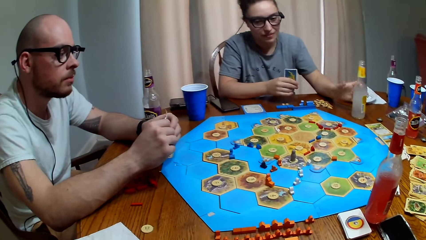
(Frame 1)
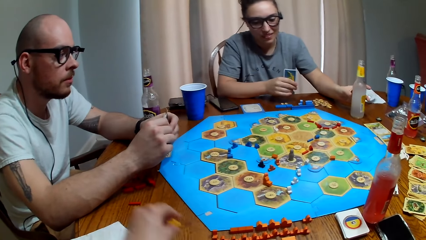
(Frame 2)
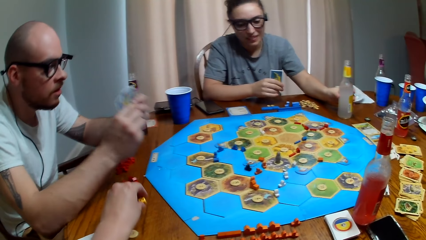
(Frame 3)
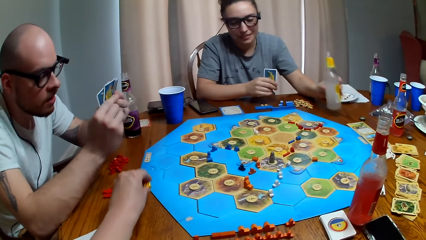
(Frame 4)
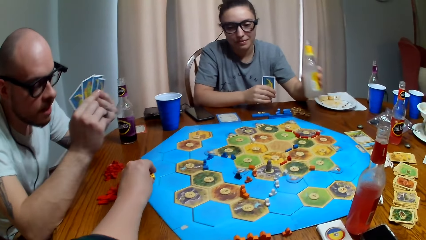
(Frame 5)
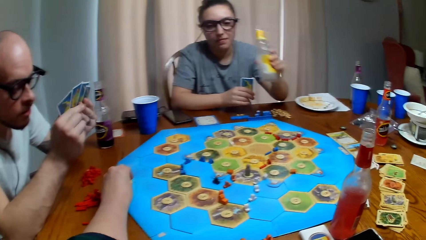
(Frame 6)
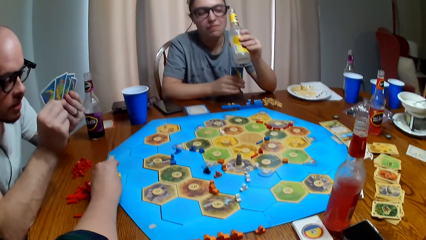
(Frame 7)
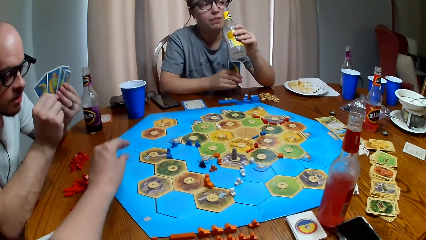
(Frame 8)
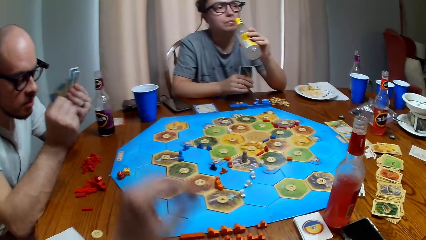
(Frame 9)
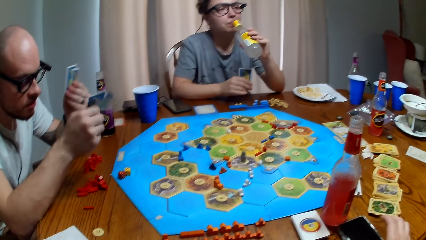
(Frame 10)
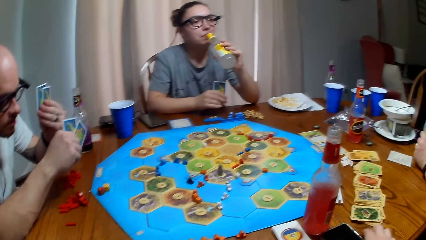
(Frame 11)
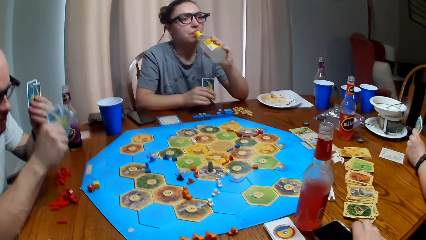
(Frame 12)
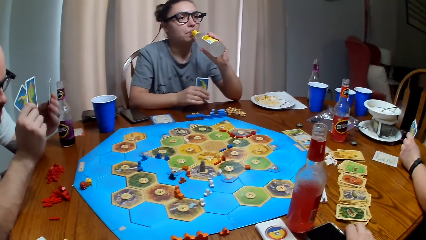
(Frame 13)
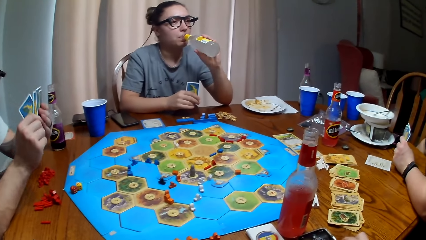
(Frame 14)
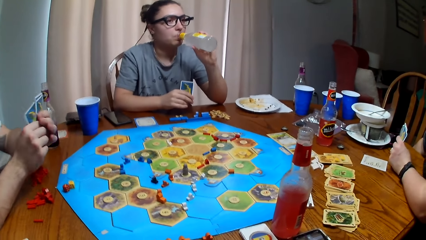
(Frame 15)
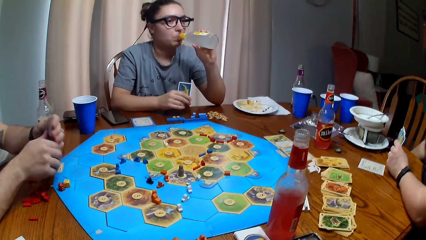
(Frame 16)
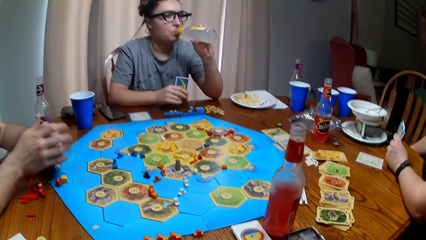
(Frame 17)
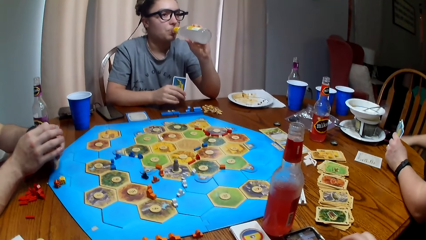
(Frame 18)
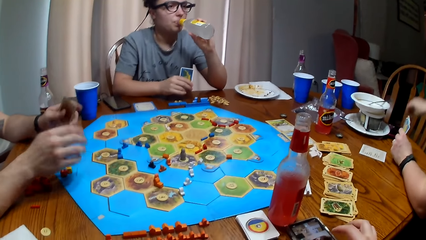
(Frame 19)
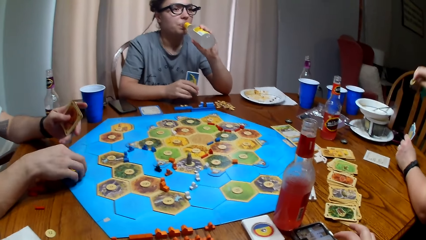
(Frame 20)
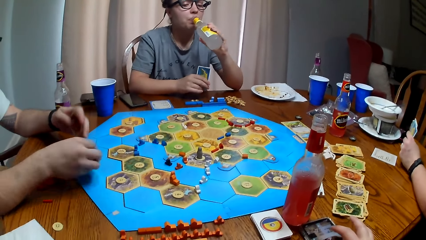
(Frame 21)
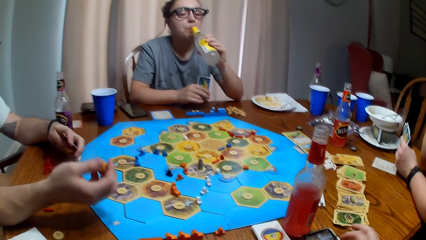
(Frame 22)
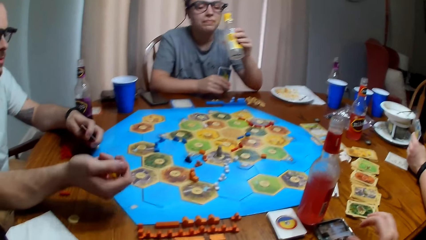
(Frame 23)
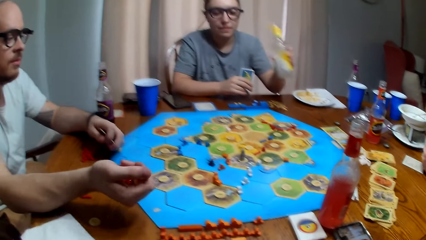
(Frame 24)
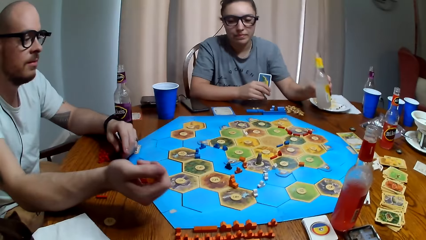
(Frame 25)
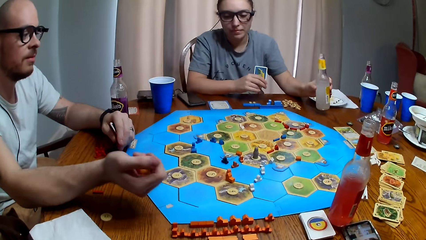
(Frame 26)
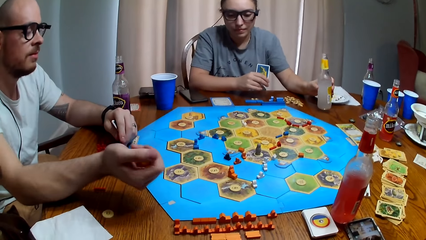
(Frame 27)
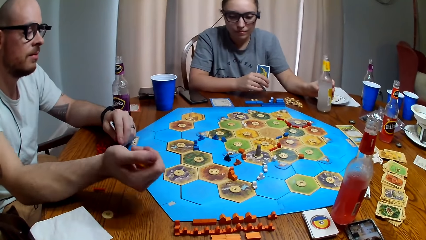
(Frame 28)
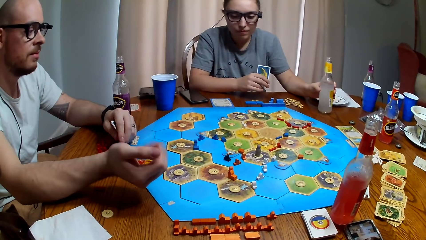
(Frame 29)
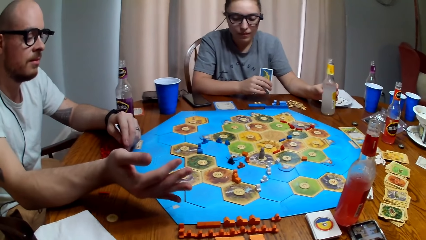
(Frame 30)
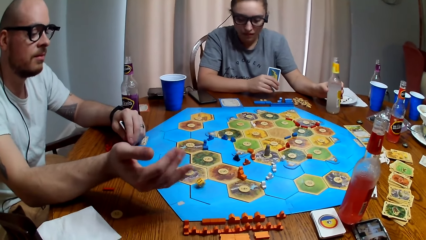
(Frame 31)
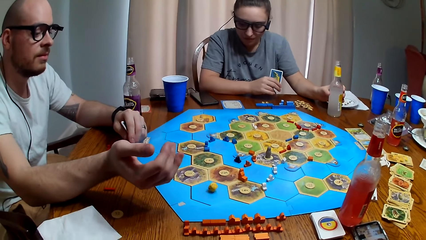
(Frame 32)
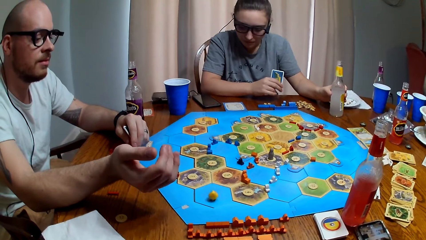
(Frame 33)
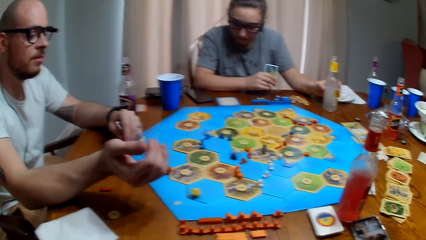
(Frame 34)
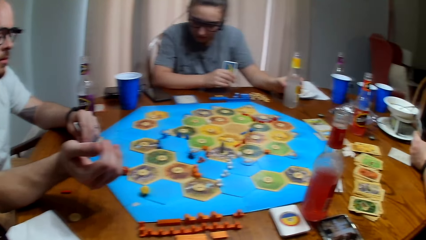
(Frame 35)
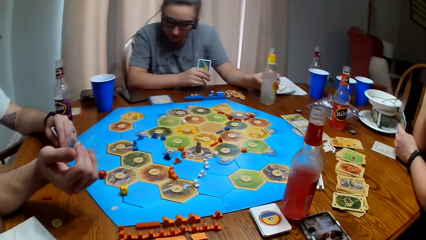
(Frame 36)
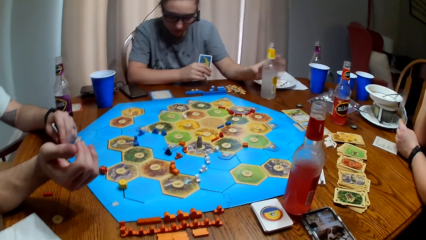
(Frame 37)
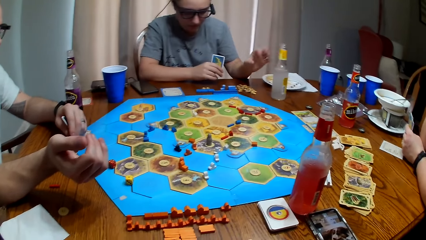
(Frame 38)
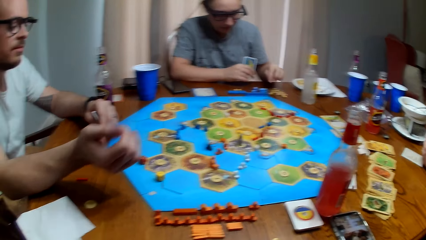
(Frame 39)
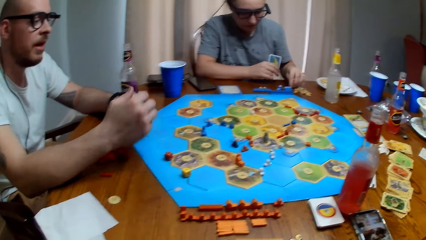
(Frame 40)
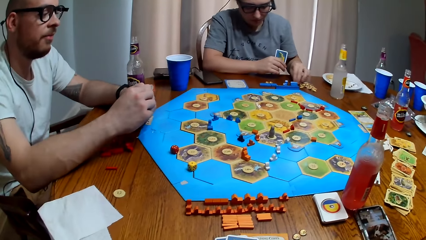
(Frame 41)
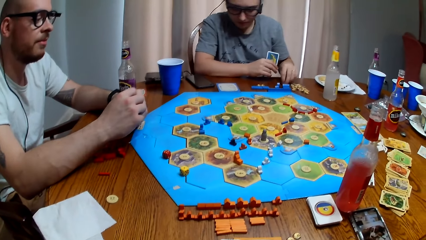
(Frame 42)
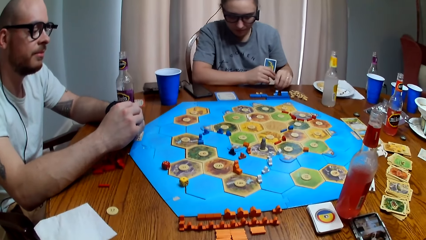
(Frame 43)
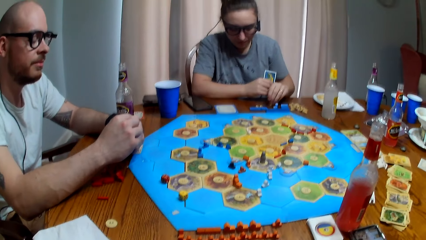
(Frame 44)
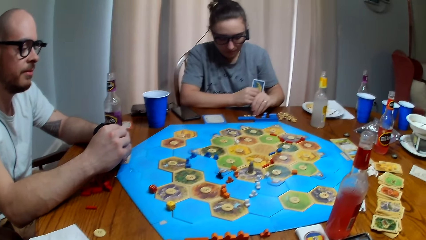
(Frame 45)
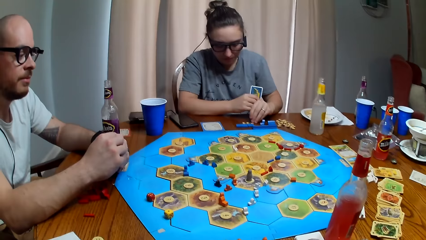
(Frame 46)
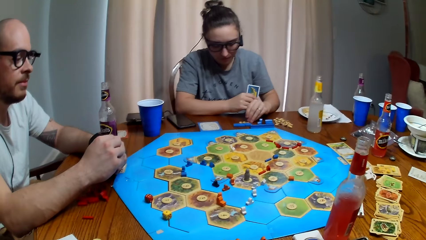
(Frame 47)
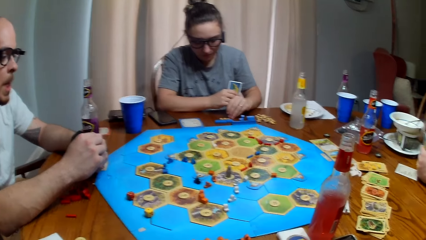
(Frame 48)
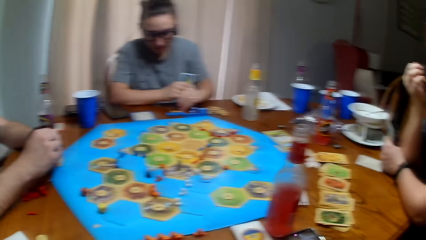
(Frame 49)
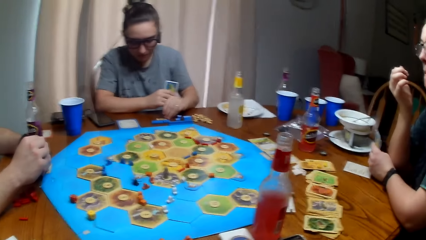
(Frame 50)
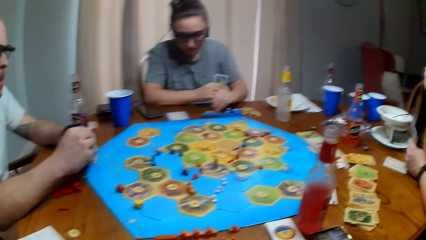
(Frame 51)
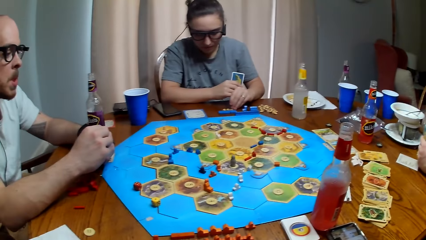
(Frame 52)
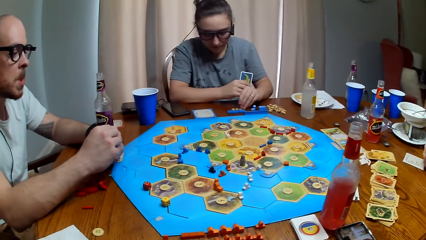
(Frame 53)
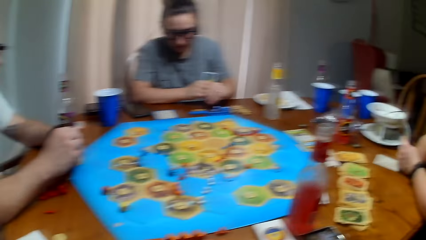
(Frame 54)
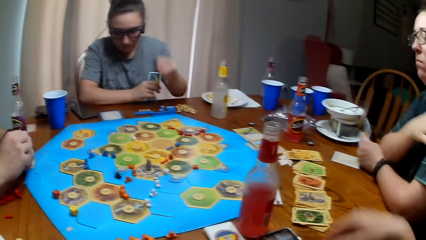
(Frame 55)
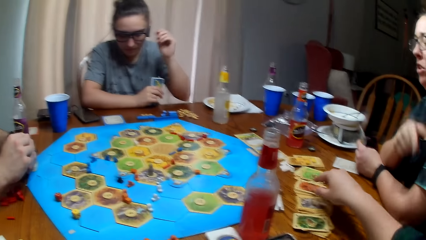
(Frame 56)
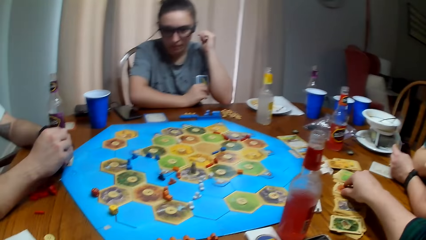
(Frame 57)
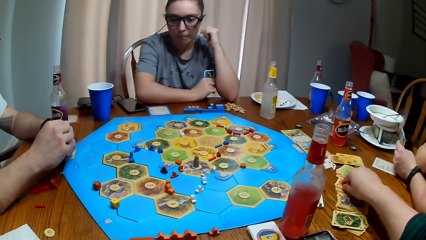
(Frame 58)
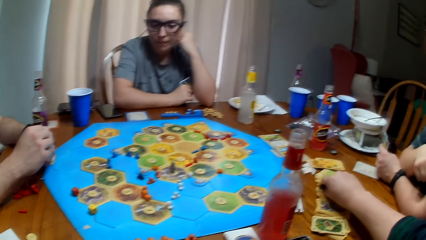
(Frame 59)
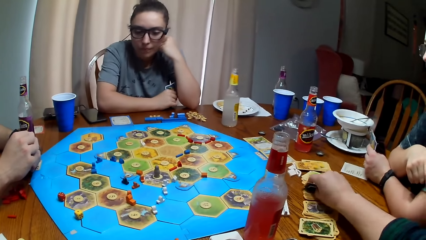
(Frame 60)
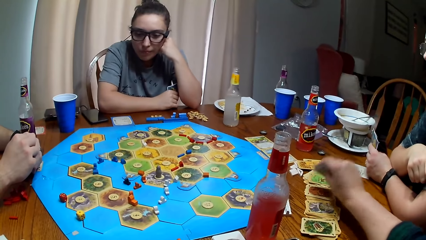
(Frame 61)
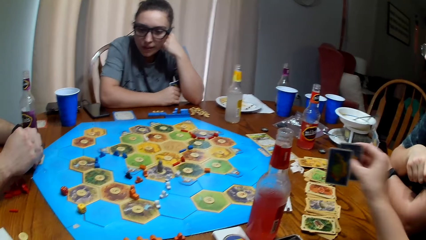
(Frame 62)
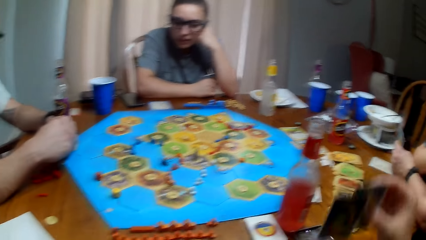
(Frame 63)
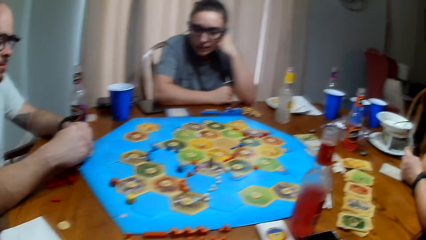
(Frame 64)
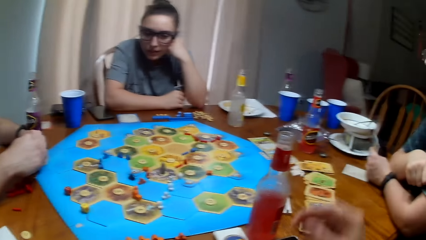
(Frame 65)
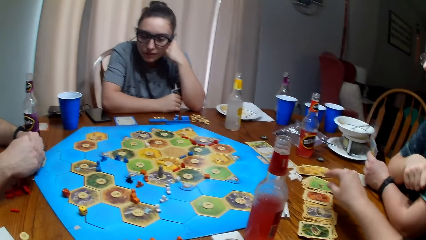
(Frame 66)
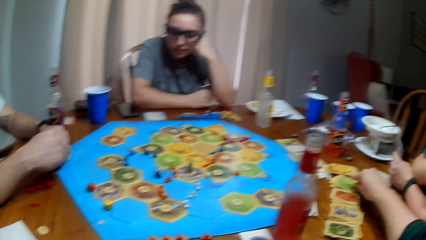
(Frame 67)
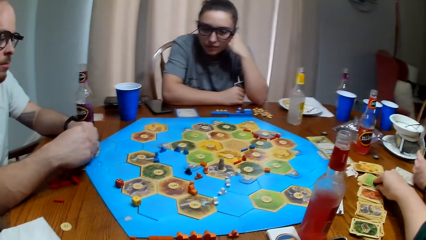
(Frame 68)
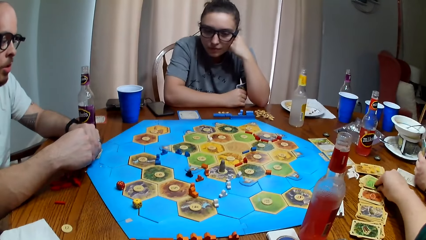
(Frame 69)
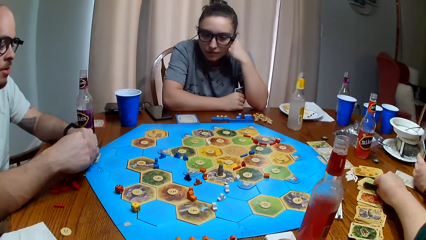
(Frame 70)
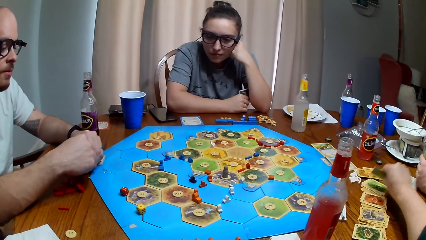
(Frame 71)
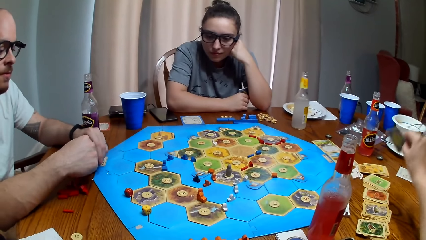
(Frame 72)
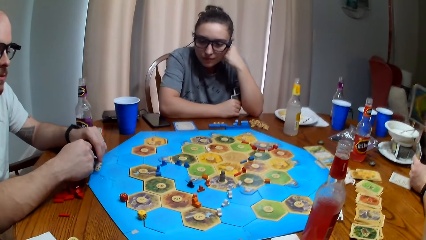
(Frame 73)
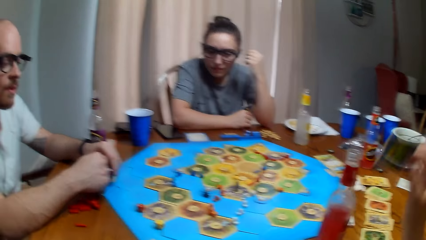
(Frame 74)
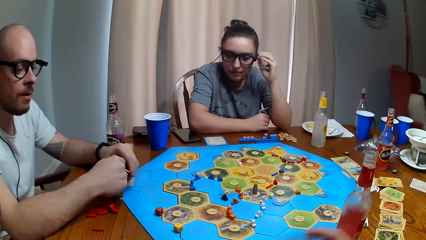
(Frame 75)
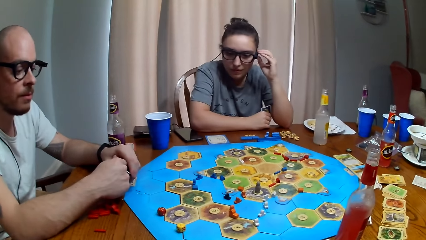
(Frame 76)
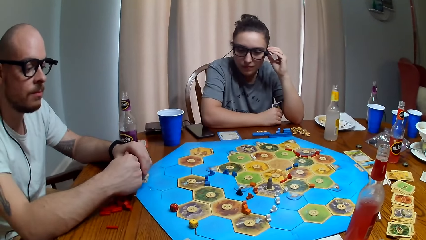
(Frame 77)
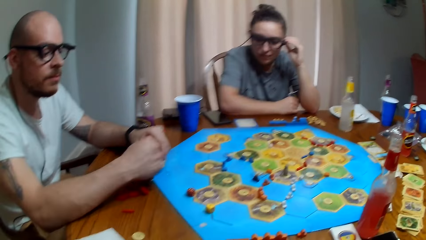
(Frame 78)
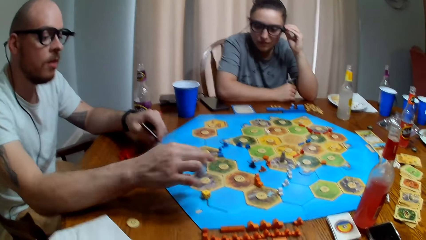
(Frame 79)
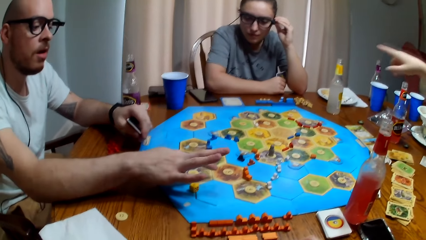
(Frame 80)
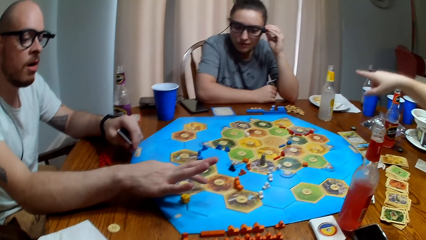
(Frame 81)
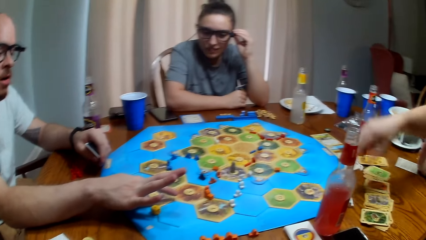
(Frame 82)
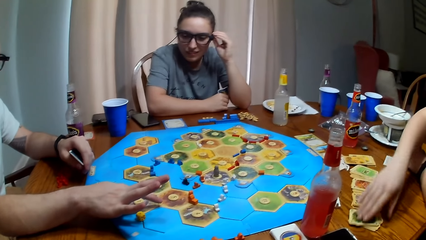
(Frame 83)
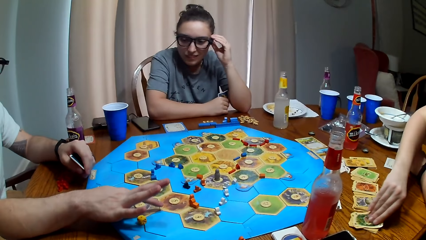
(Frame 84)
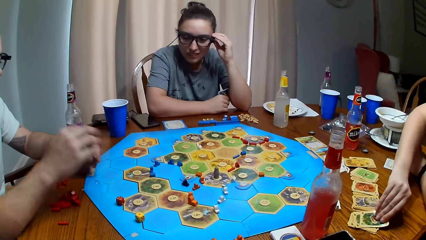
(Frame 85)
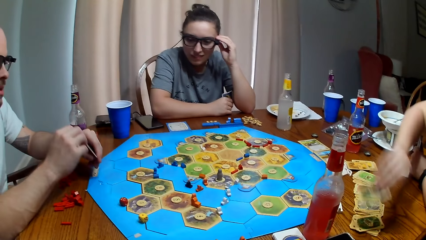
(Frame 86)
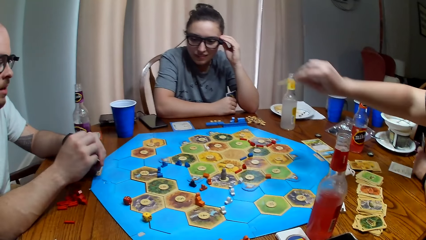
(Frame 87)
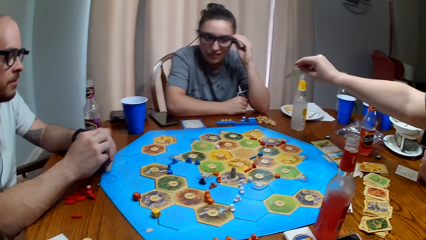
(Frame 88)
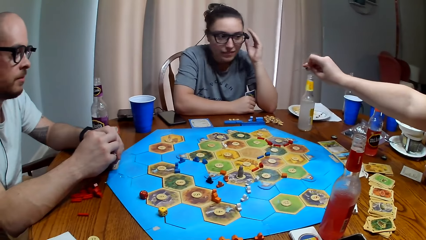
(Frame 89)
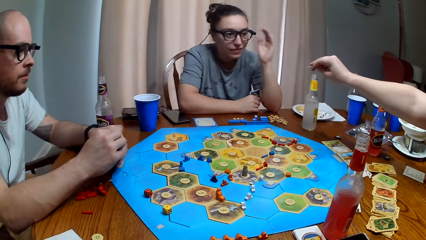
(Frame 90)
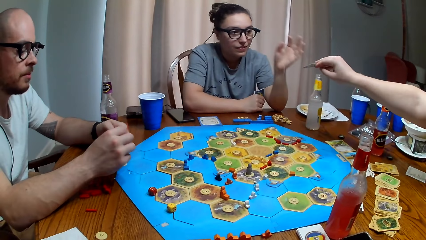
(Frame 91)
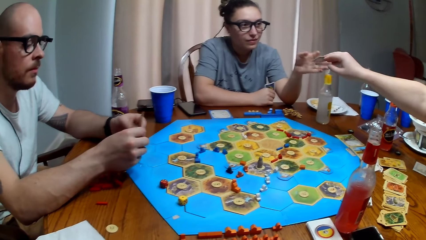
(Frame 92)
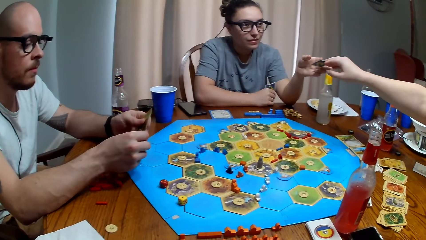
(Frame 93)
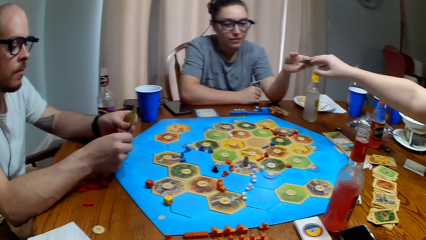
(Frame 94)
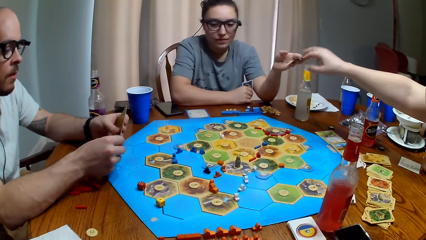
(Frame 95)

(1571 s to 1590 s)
A person drinks soda. Another person talks. The camera wearer places the dice on the table. The other person rolls the dice, shakes the dice and drops the dice. The camera wearer picks cards from the table. The other person talks. A third person gives the first person a card. The camera wearer gives the first person cards.
